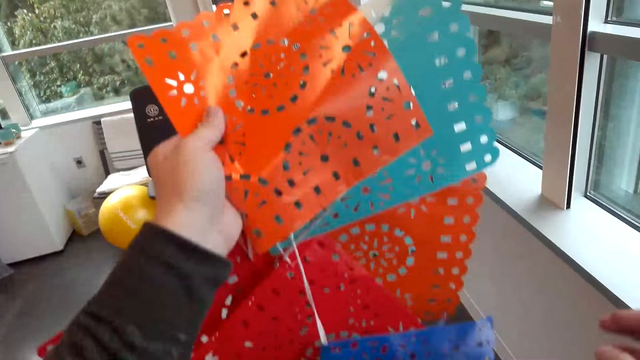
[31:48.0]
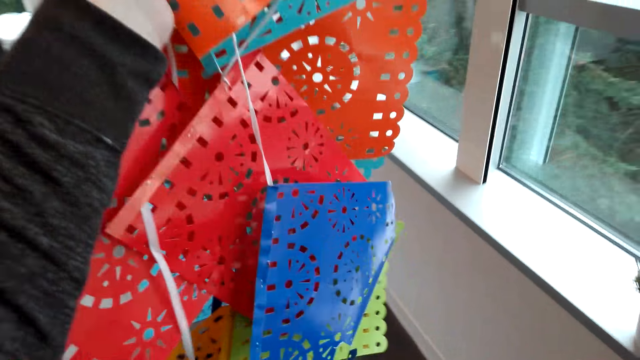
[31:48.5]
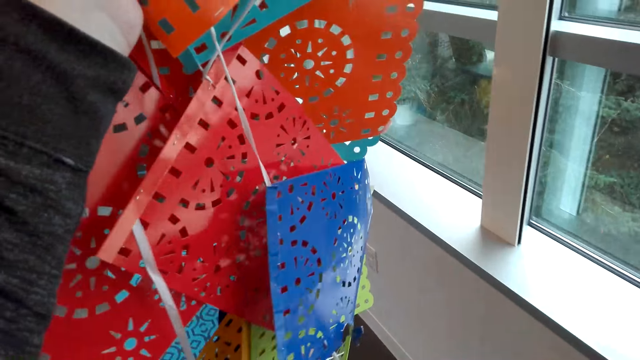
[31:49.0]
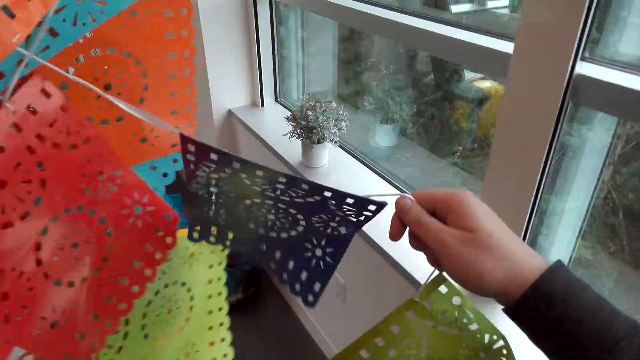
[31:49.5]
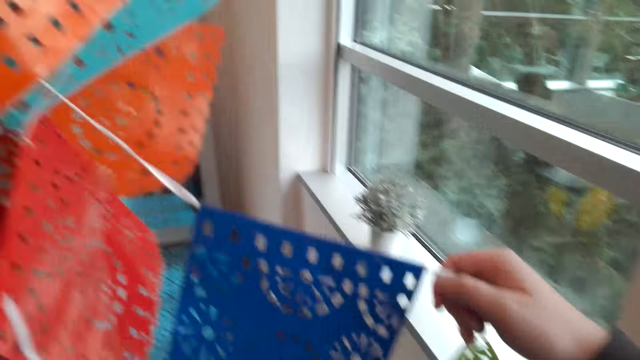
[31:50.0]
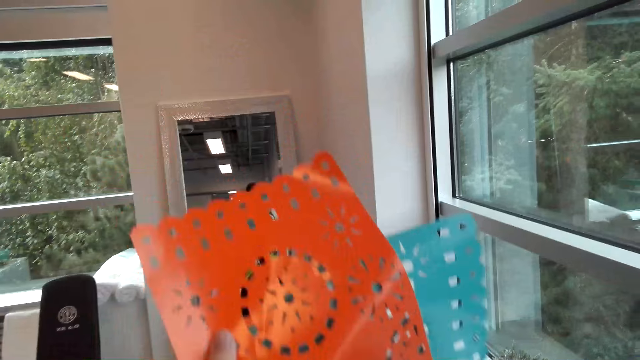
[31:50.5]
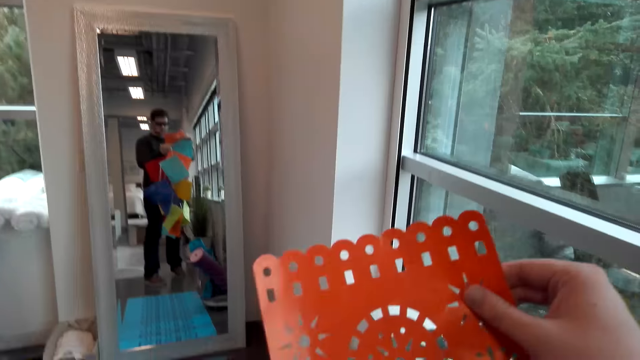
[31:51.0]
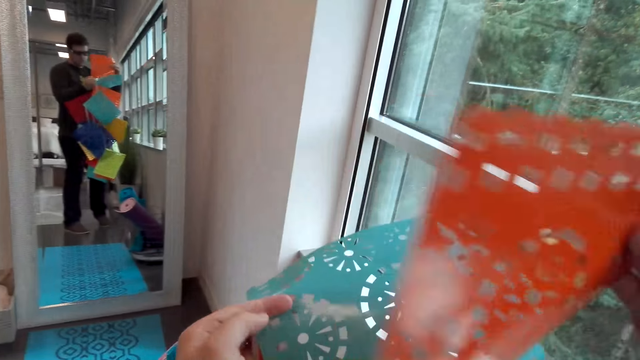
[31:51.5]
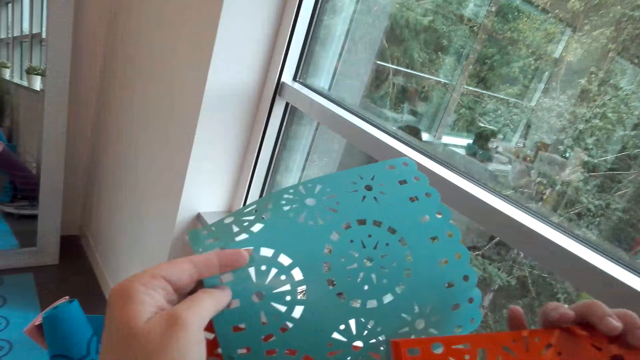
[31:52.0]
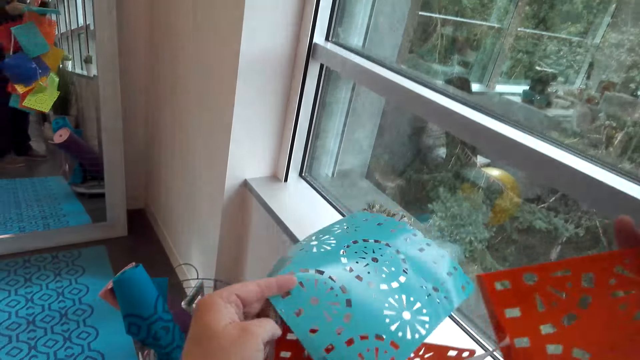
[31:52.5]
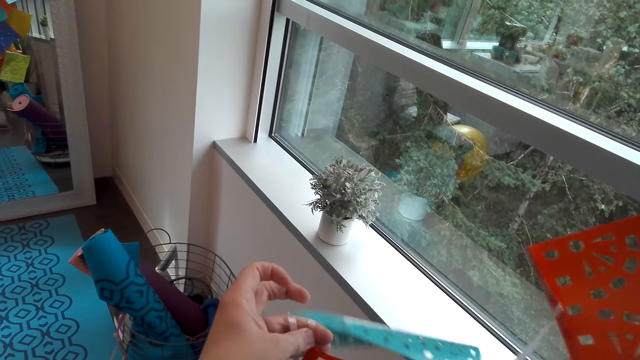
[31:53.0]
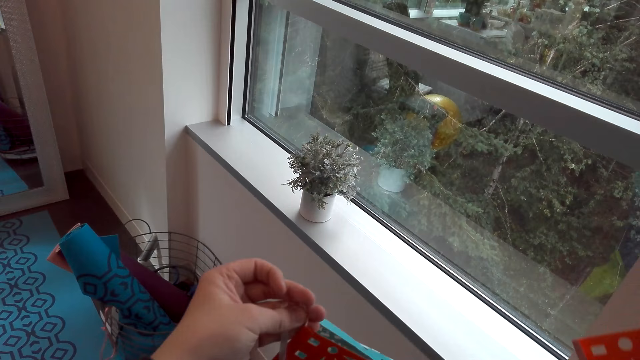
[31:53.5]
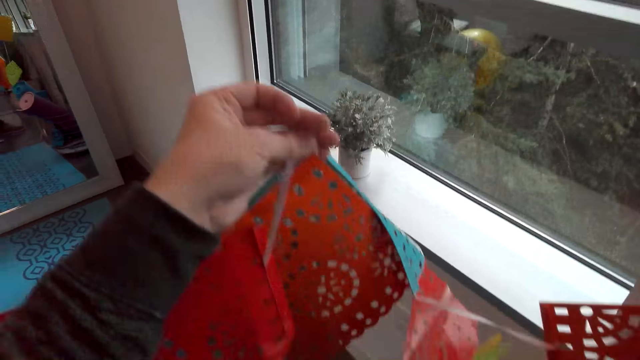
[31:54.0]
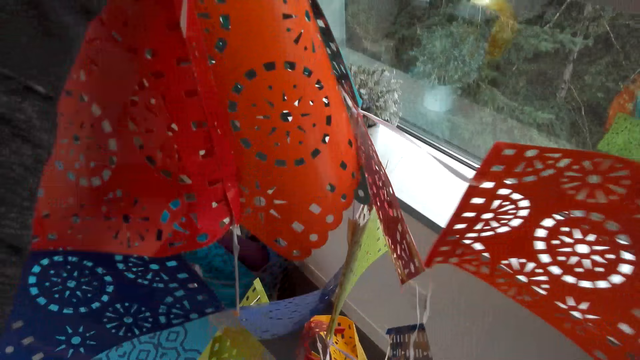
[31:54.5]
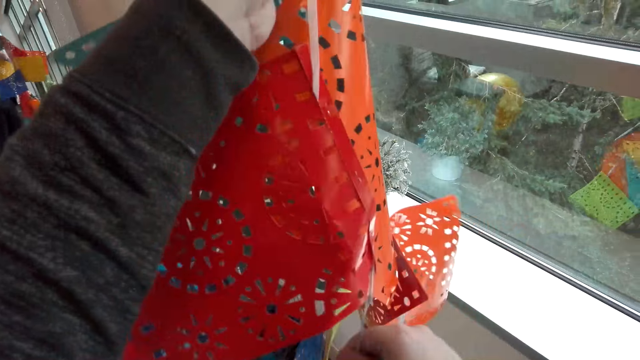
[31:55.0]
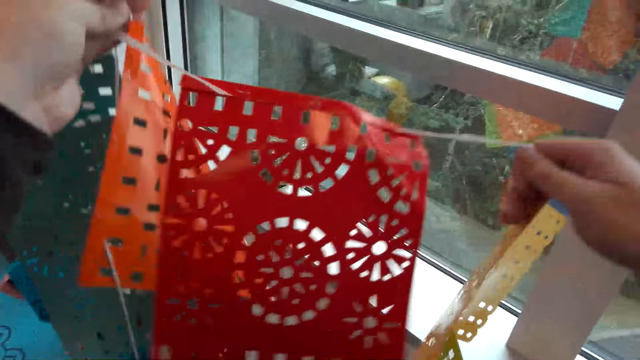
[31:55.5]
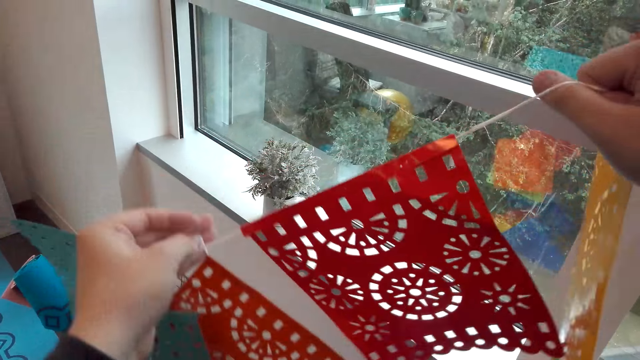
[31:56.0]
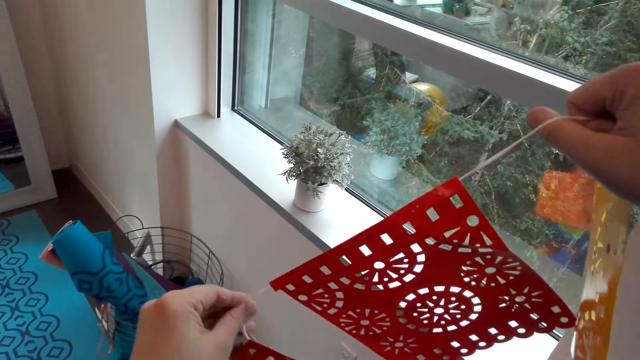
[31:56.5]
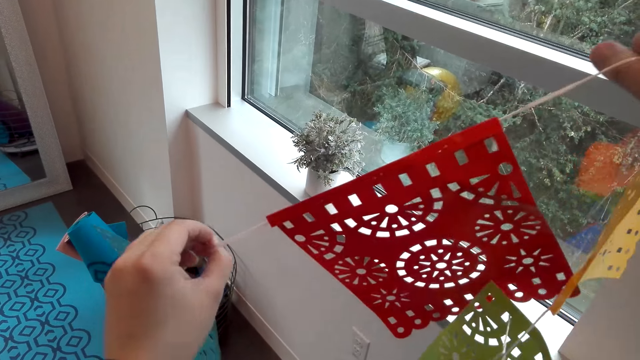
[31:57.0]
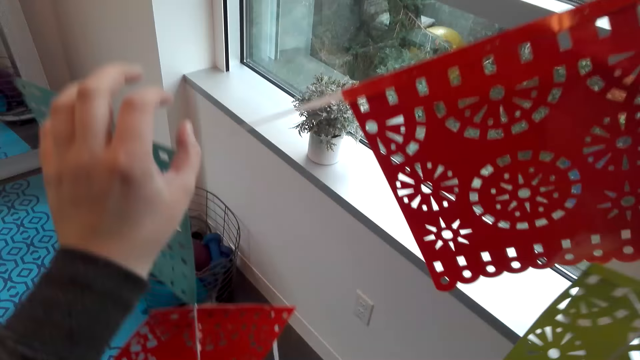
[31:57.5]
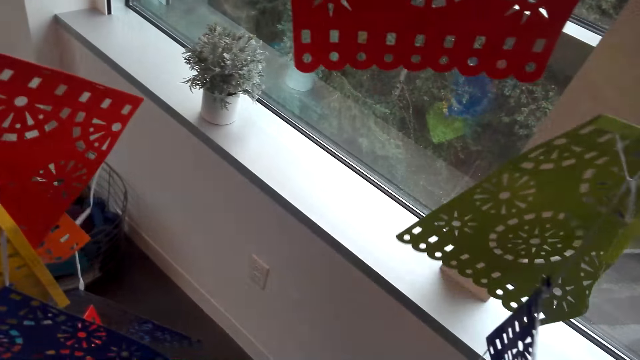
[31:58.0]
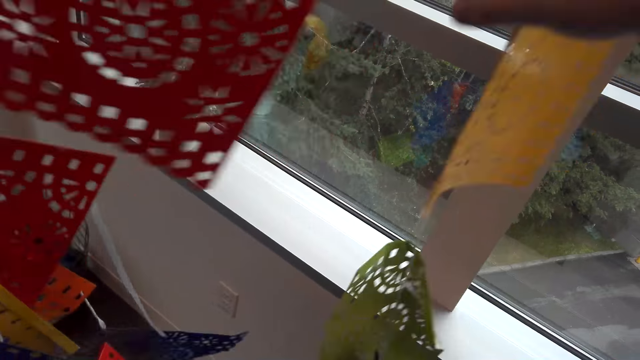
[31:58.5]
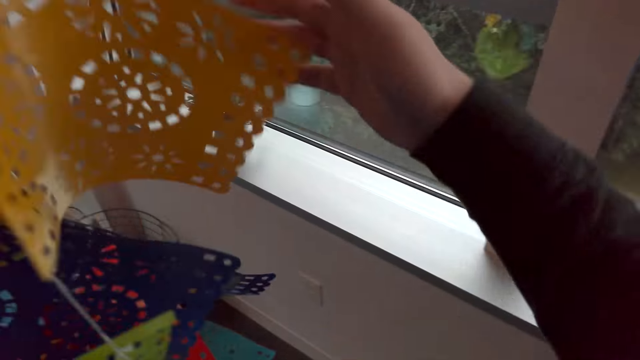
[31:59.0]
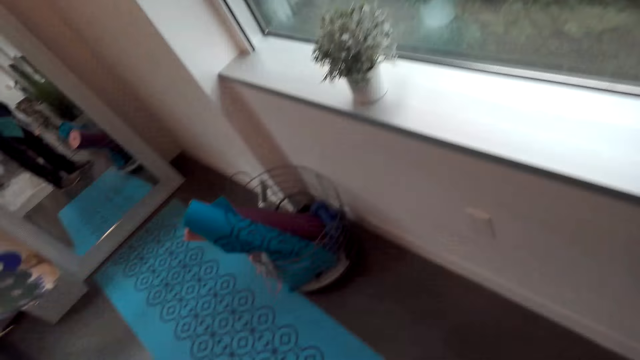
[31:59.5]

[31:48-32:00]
The camera wearer detaches the decorative material.

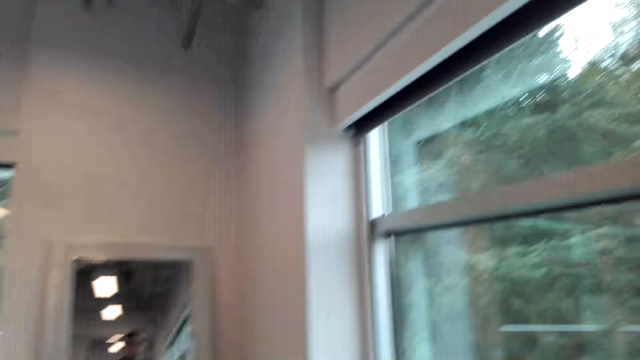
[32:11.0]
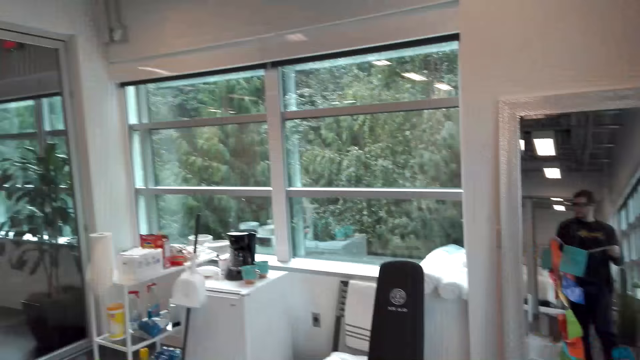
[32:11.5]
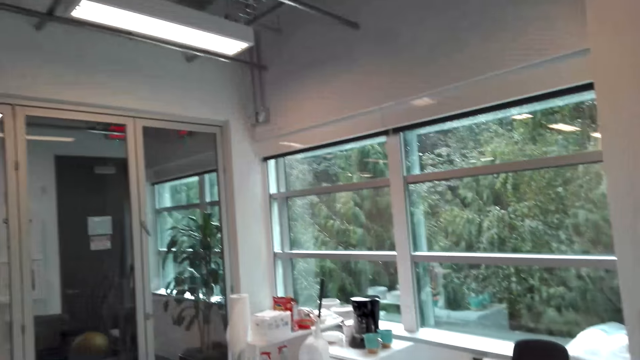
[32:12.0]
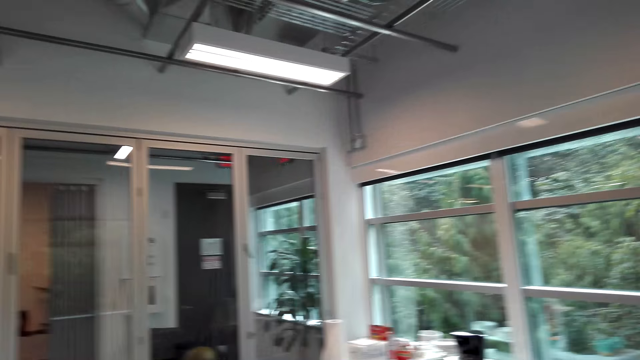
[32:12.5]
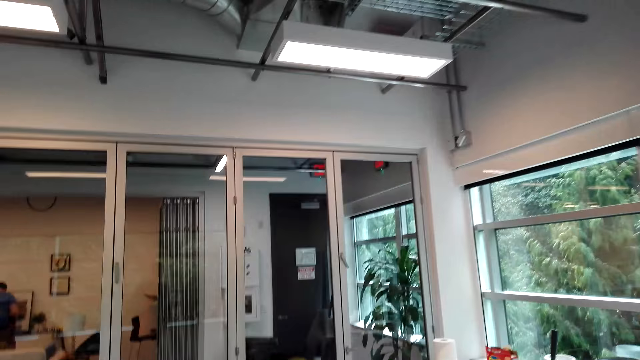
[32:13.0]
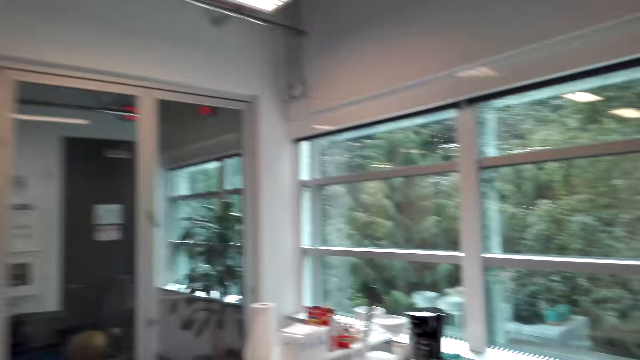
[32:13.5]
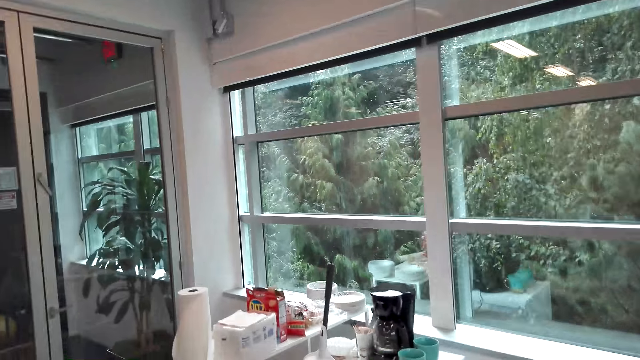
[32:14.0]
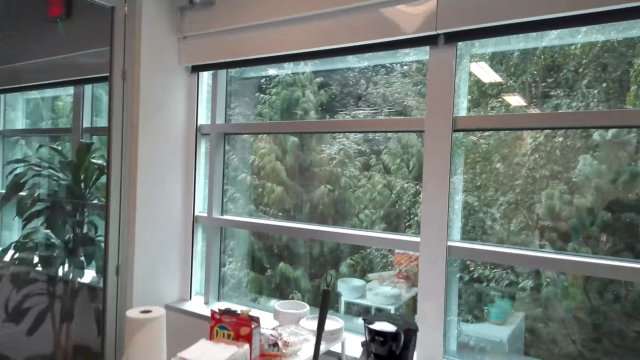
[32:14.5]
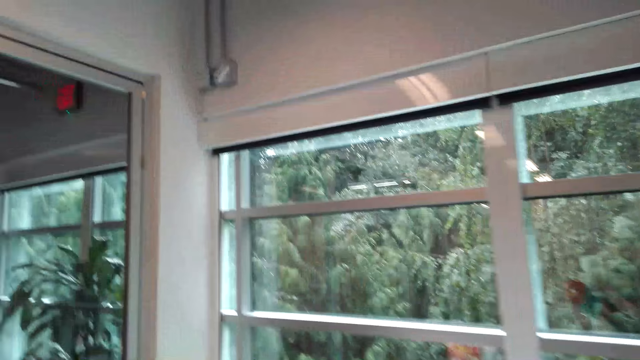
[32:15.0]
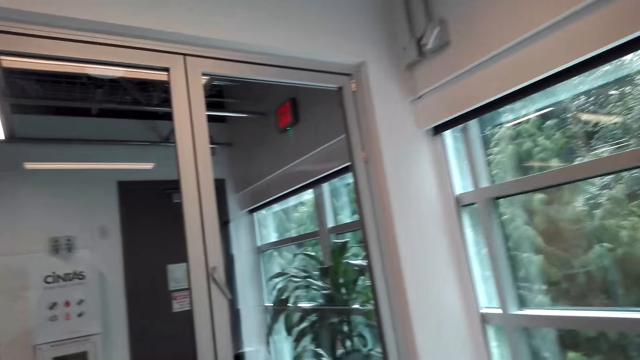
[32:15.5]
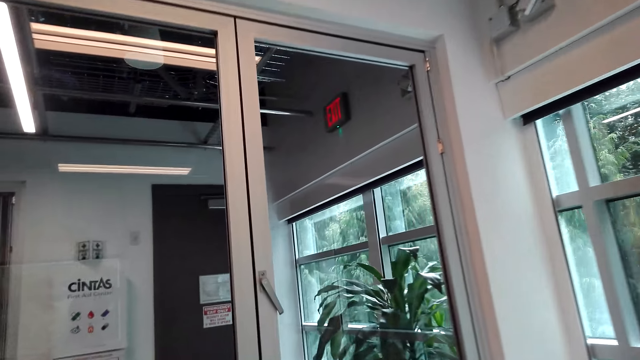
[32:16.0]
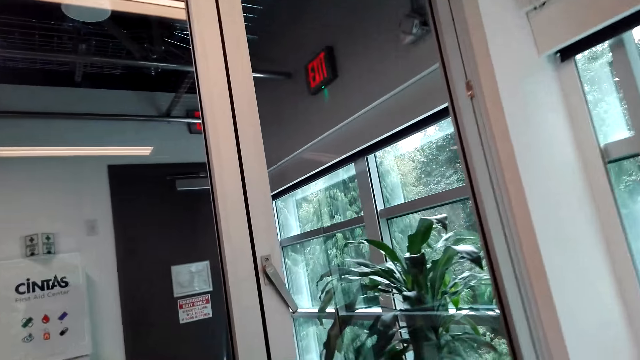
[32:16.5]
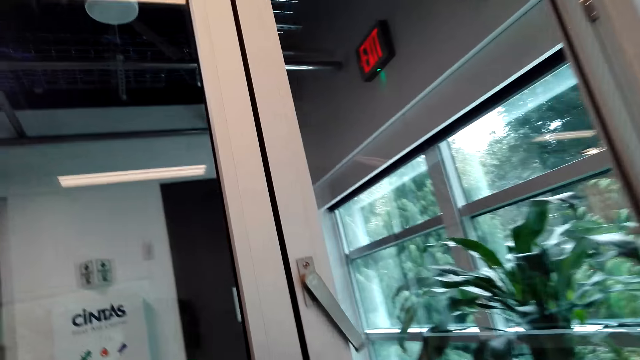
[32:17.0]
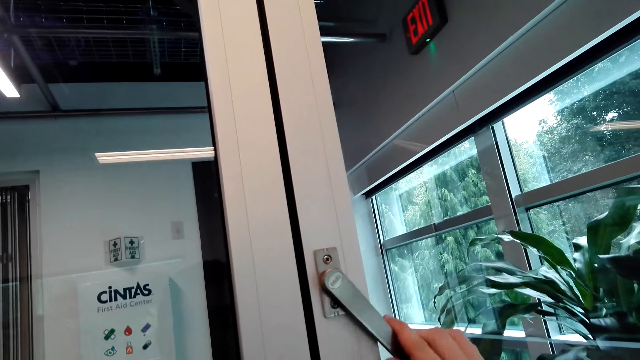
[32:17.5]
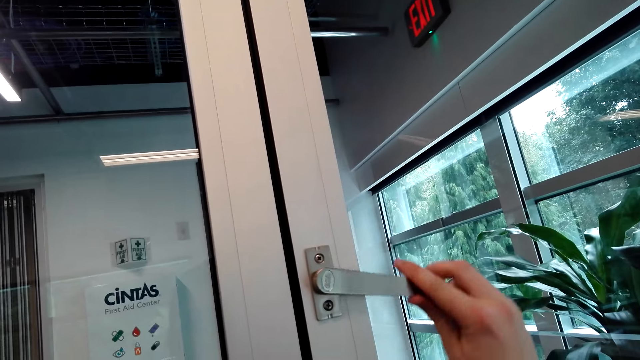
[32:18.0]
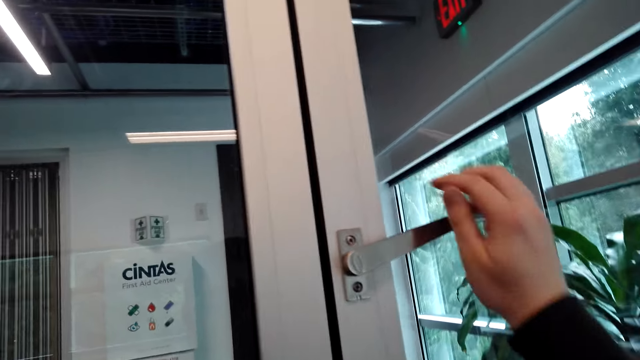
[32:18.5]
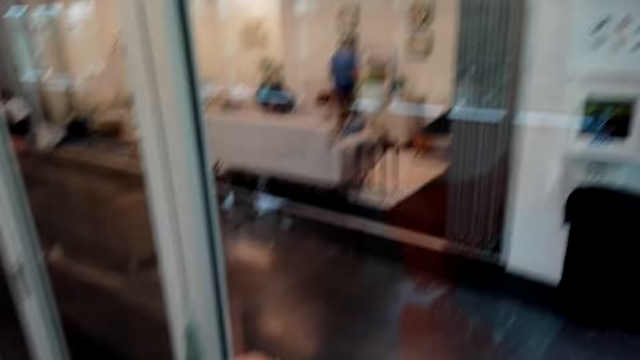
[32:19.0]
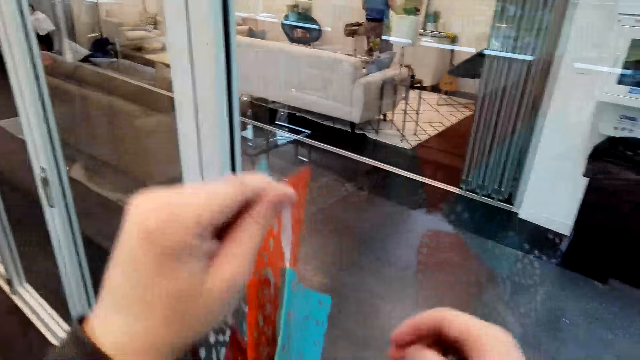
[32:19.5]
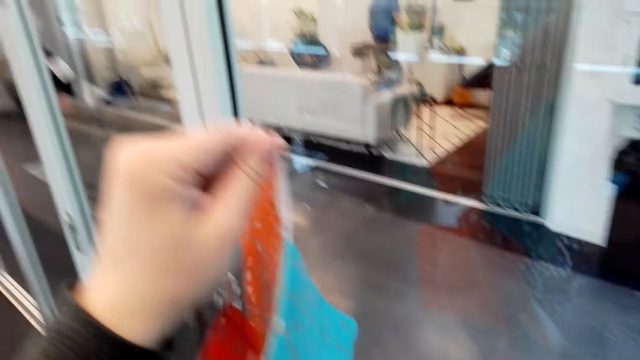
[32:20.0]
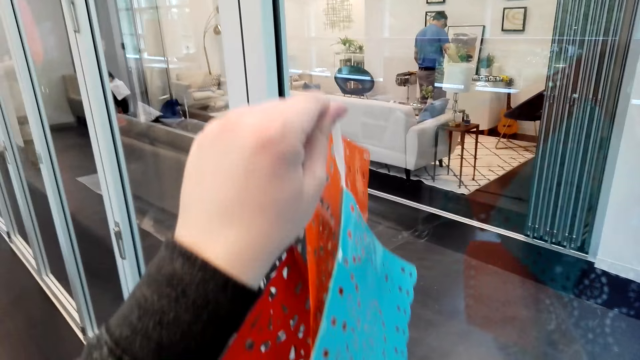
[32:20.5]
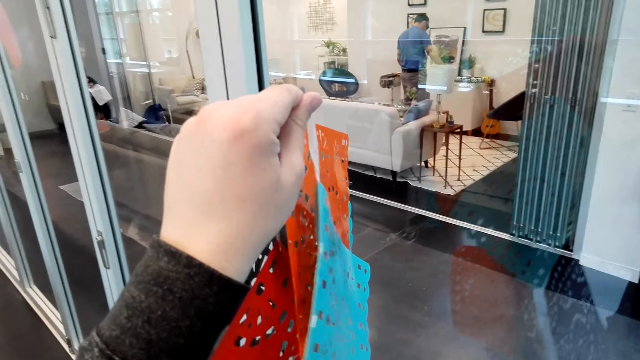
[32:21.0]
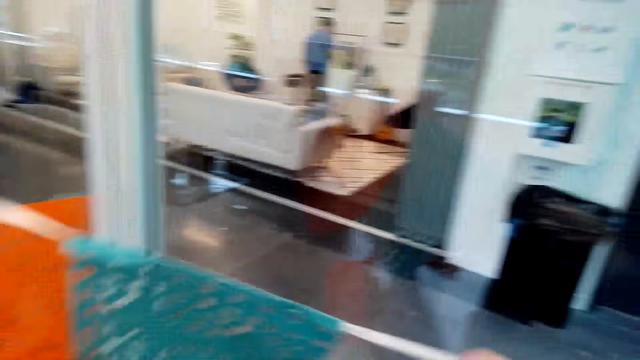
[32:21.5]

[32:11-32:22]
The camera wearer walks around the room. They switch the window handle. They close the door.
